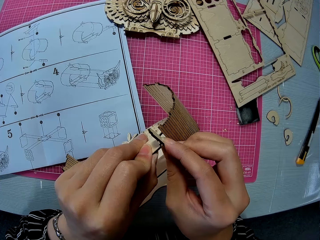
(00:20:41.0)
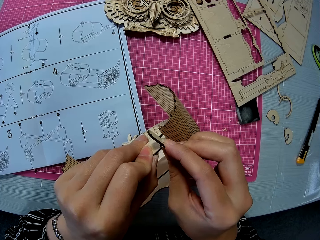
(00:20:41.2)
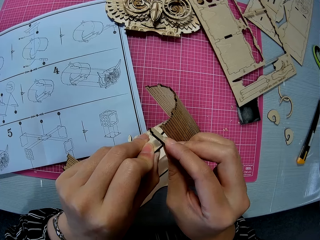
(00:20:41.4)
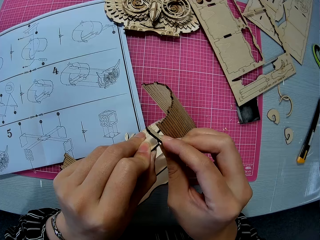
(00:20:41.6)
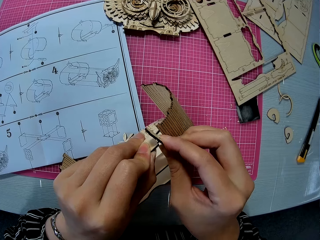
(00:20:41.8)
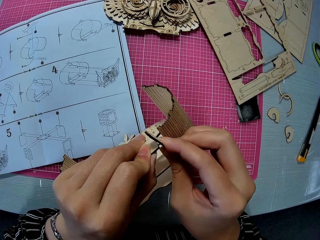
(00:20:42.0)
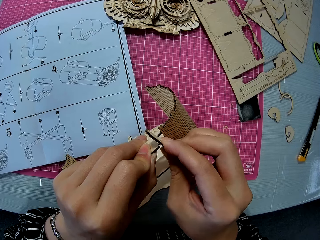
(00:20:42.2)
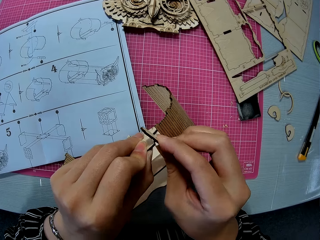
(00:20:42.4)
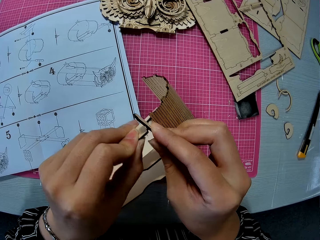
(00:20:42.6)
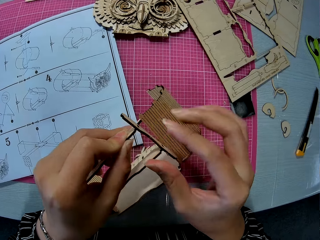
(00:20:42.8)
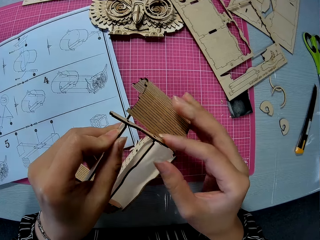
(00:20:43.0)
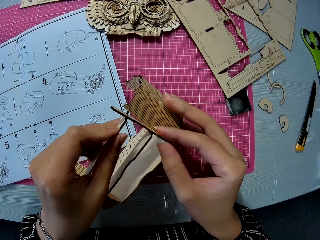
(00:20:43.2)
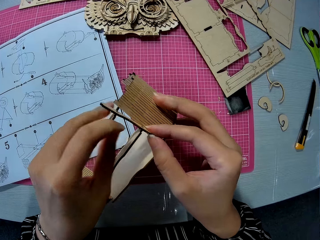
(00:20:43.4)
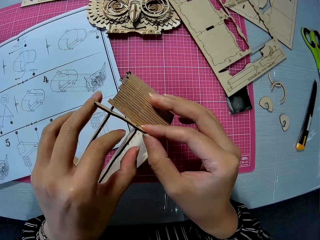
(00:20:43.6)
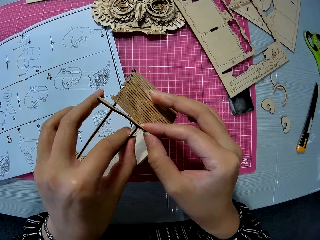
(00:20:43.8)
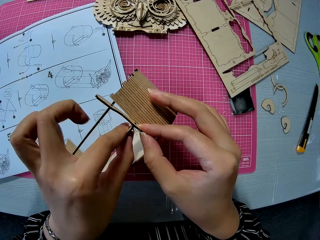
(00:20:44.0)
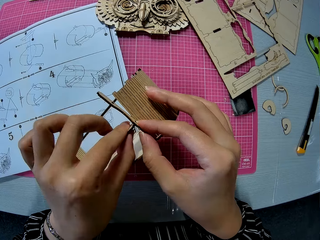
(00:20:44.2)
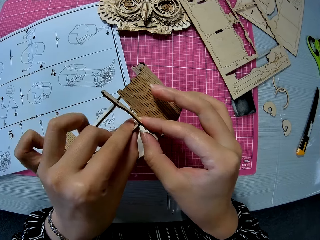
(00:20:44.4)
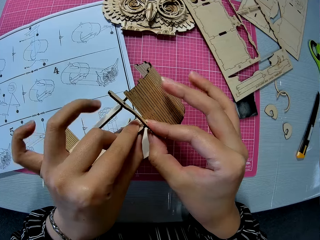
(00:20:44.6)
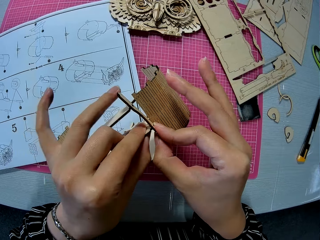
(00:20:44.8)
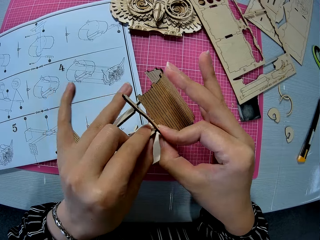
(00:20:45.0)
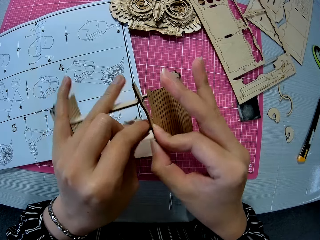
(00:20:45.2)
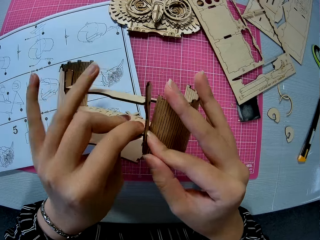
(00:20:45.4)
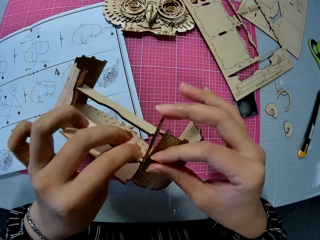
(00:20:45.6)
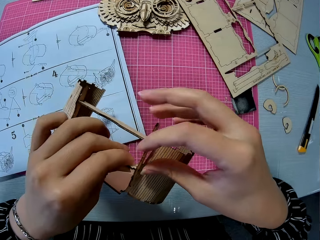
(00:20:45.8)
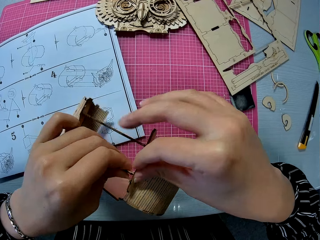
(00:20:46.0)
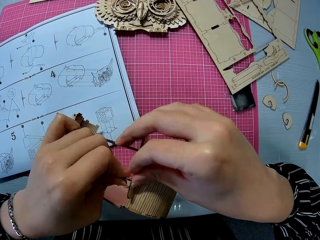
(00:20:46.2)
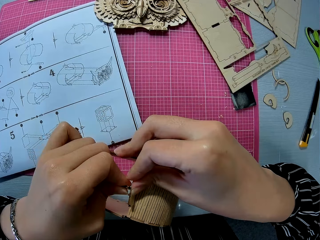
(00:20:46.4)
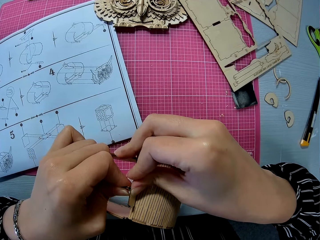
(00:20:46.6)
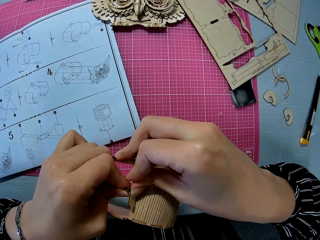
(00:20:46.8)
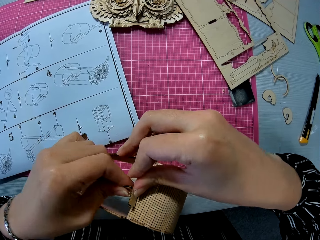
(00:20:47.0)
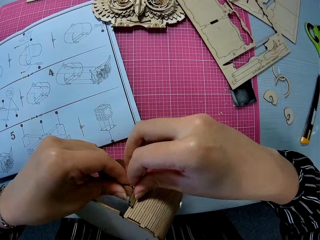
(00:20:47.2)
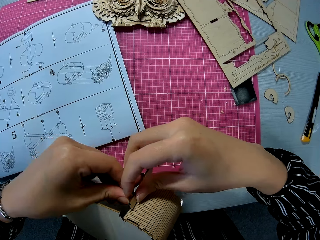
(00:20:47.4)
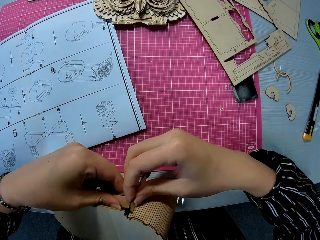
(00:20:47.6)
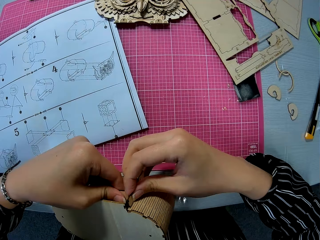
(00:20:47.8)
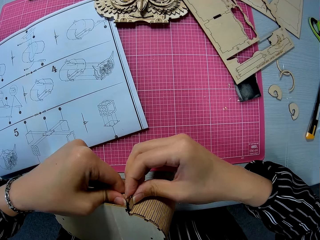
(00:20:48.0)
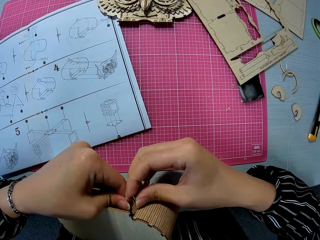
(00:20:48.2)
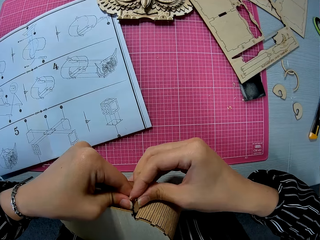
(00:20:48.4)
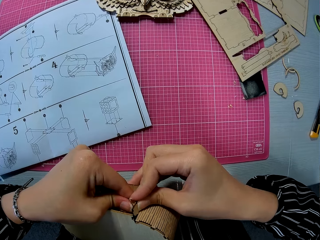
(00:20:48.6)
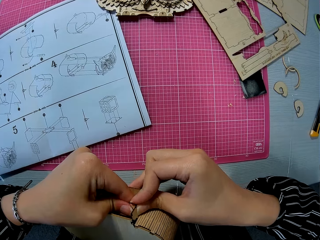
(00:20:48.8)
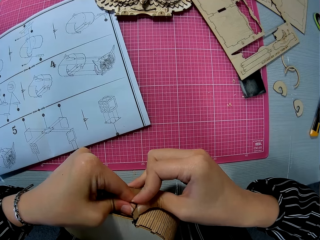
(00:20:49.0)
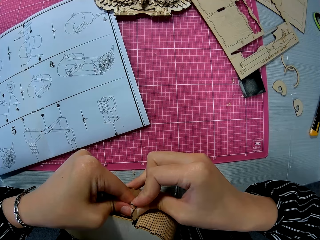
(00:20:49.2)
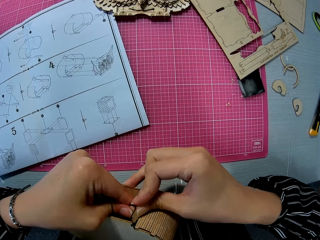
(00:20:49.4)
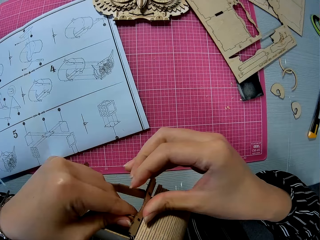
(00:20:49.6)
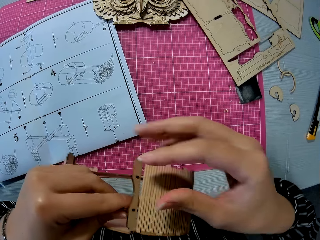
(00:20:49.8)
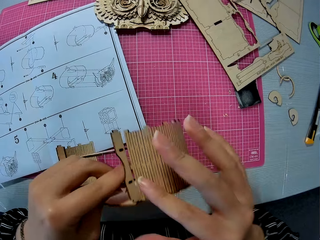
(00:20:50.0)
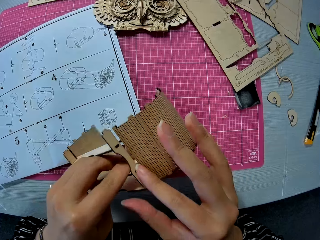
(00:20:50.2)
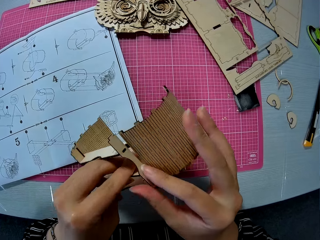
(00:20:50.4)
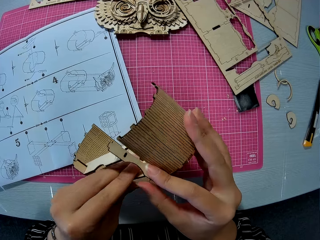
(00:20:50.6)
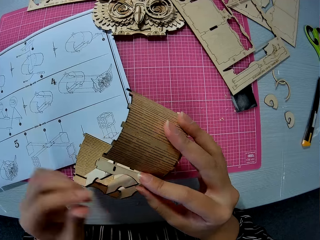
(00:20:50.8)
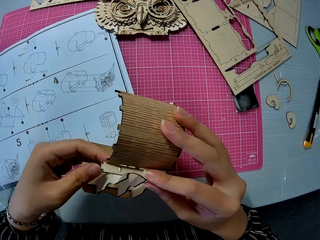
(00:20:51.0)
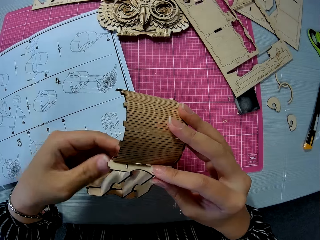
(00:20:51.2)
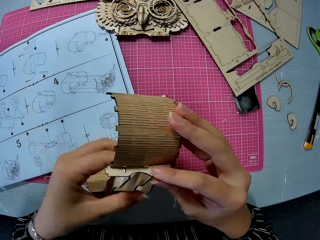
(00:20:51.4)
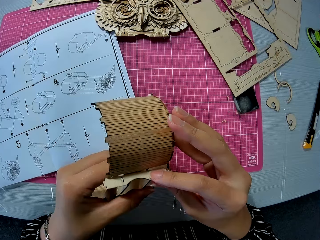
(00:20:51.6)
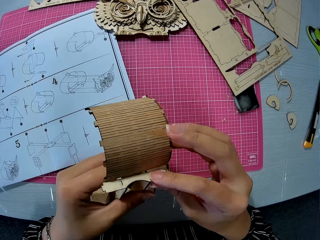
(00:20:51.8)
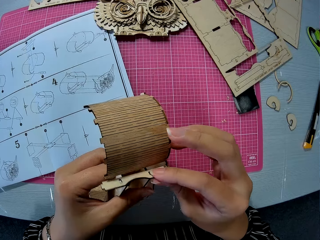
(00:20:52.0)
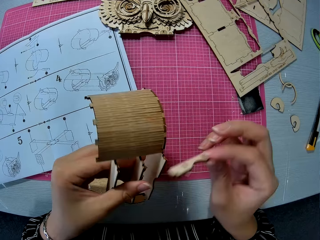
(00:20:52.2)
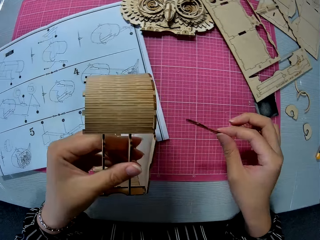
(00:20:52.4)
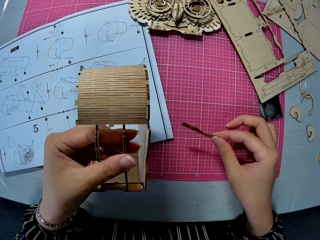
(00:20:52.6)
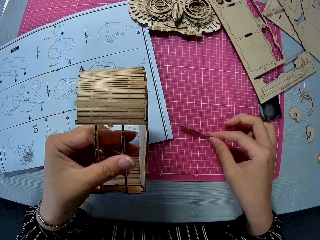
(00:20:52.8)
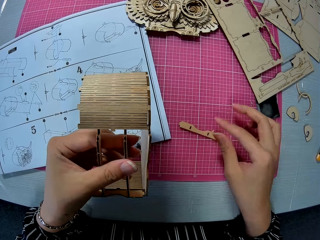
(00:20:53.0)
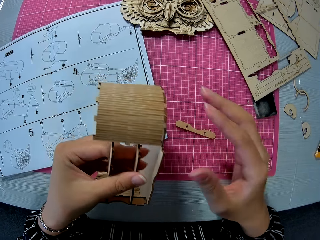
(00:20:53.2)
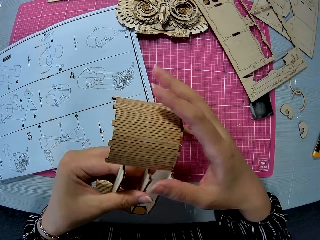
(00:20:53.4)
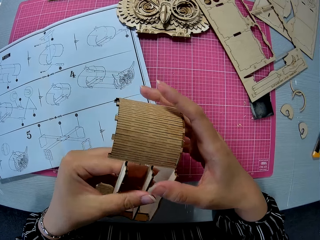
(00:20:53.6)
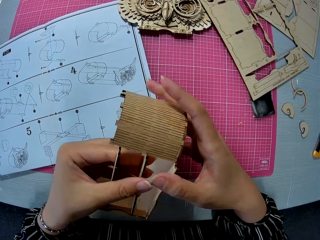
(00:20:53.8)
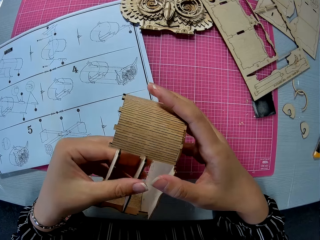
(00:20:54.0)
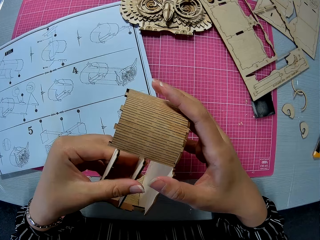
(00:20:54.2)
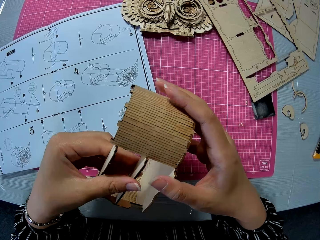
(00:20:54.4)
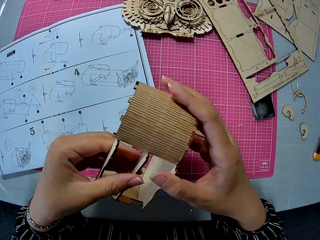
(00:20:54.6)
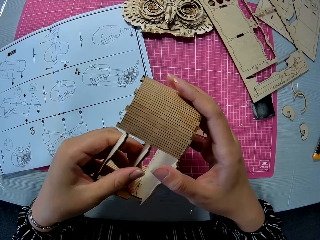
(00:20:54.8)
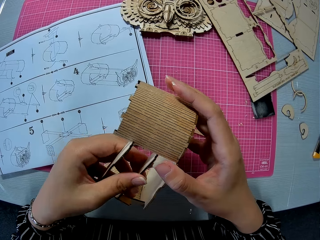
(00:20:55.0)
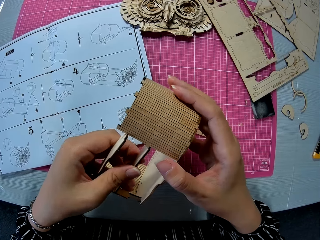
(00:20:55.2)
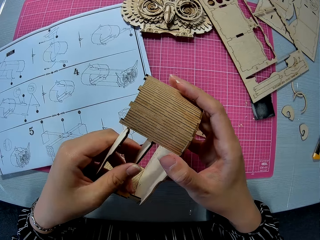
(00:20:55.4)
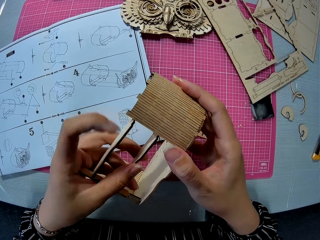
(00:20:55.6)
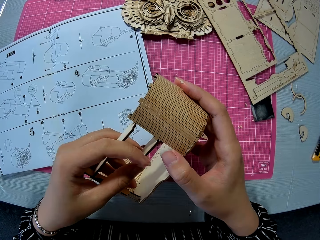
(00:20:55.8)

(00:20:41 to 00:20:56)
The camera wearer flips the laser cut model on the cutting mat. They adjust a piece of laser cut on the laser cut model. They remove the piece from the assembled piece. They put down the piece of laser cut on the cutting mat. They remove the attached piece from the assembled piece.

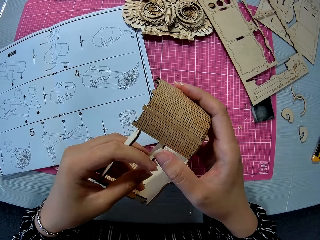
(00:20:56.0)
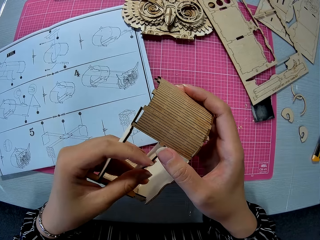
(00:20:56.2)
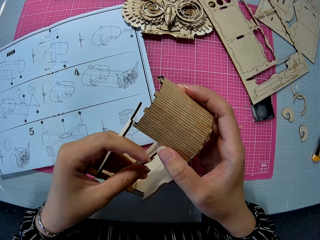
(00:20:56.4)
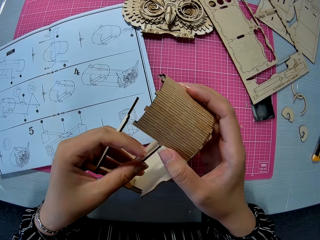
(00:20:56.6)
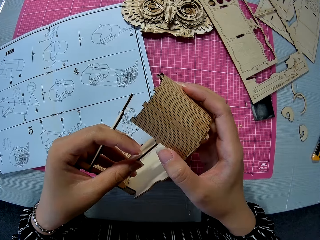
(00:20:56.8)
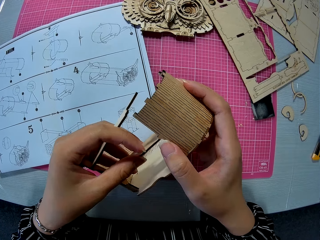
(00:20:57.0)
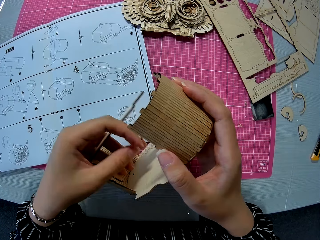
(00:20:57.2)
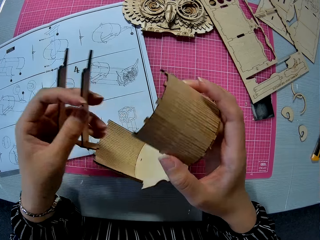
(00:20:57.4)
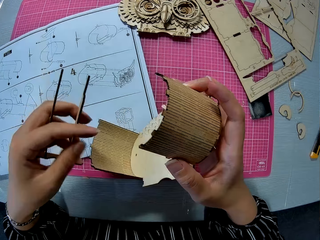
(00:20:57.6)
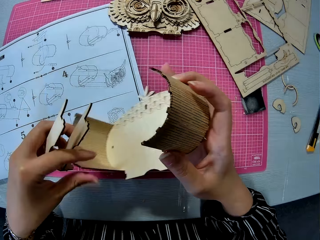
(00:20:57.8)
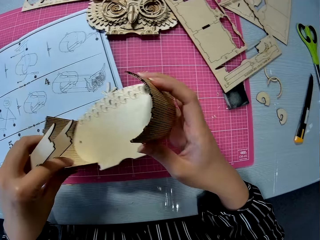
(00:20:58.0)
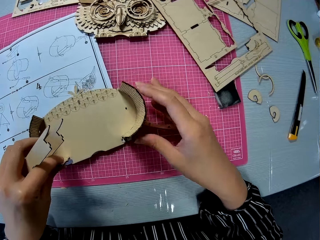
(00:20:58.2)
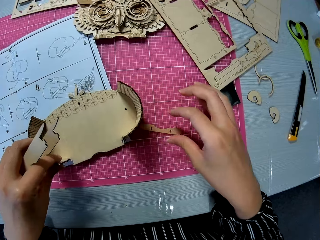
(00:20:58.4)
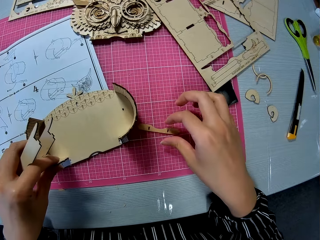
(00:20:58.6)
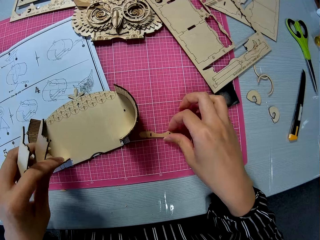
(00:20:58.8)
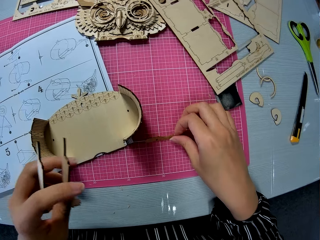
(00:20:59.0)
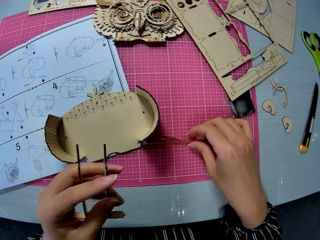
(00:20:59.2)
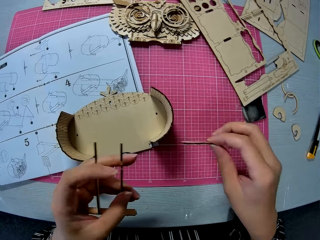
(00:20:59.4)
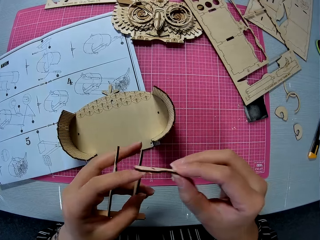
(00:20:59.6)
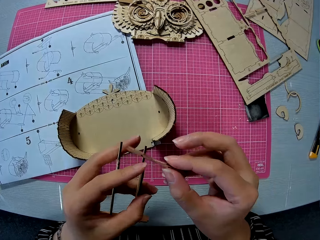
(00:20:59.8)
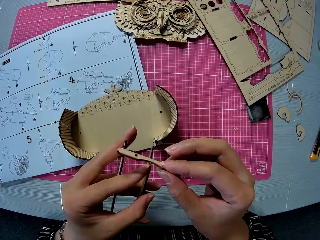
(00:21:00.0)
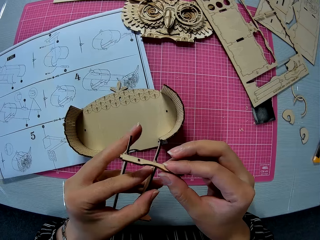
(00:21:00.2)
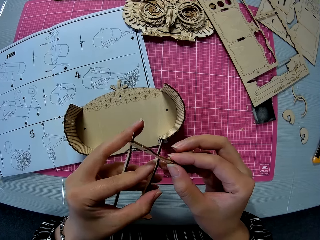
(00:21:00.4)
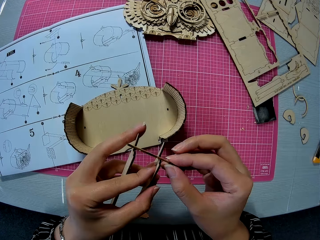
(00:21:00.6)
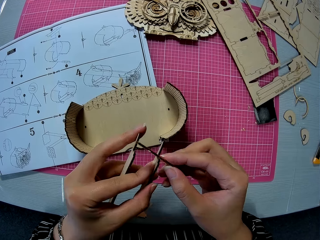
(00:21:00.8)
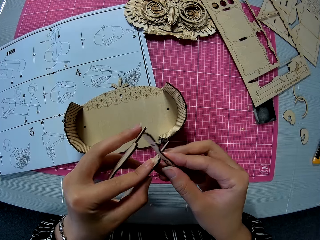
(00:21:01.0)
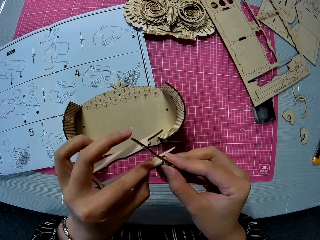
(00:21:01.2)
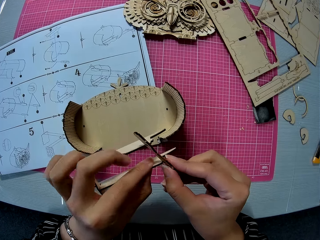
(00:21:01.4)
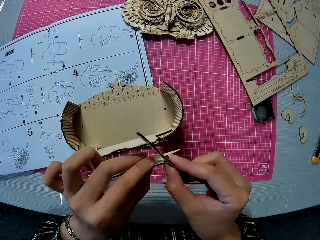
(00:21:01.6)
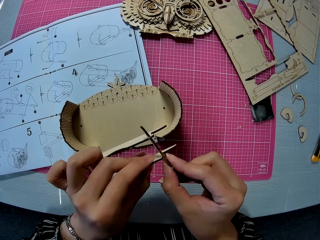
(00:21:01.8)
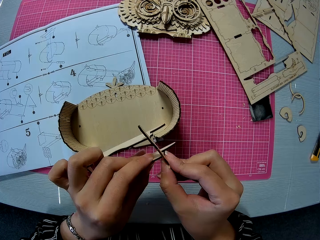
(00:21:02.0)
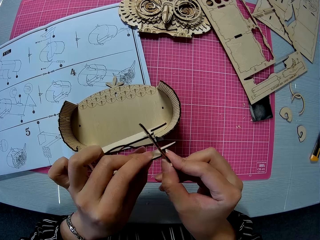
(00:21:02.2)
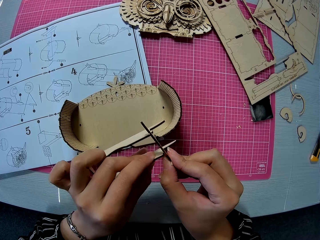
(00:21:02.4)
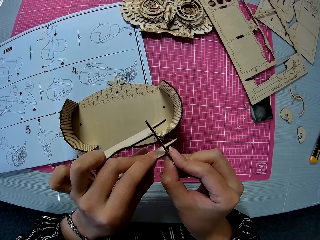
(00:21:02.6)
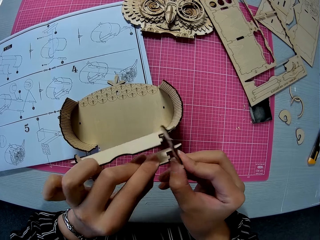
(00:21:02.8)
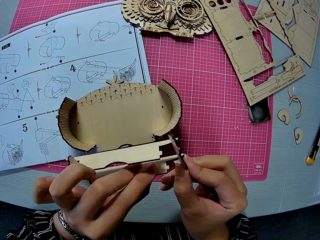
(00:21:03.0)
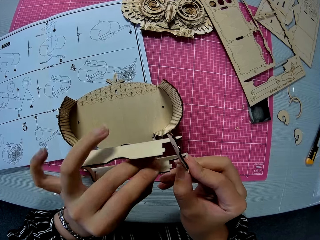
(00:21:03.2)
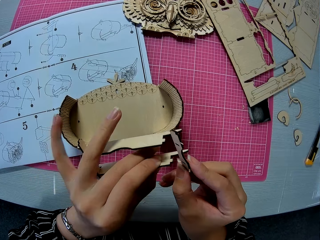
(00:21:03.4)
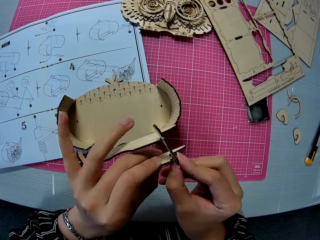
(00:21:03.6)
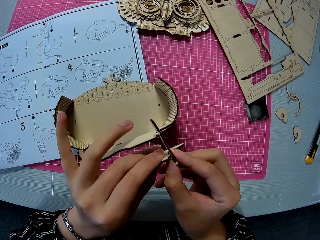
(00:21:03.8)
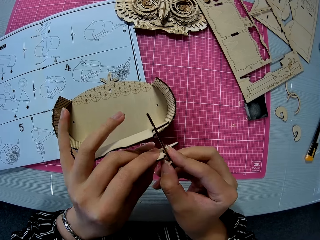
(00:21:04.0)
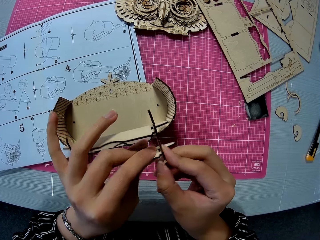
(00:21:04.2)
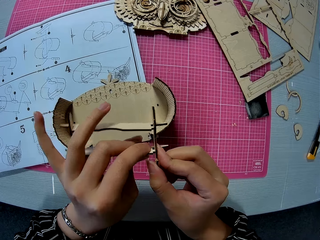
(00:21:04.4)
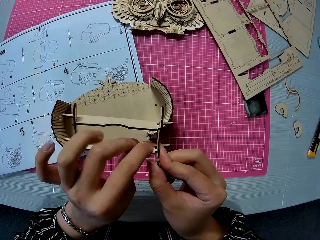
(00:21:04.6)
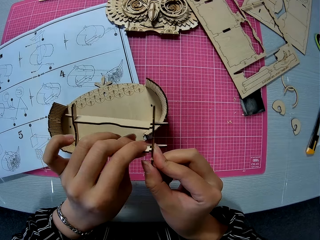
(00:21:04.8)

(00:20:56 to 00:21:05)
The camera wearer removes pieces of laser cut from the laser cut model. They put down the laser cut model on the cutting mat. They pick up a piece of laser cut from the cutting mat. They insert the piece into the attached piece. They adjust the piece of laser cut on the pieces of laser cut.
